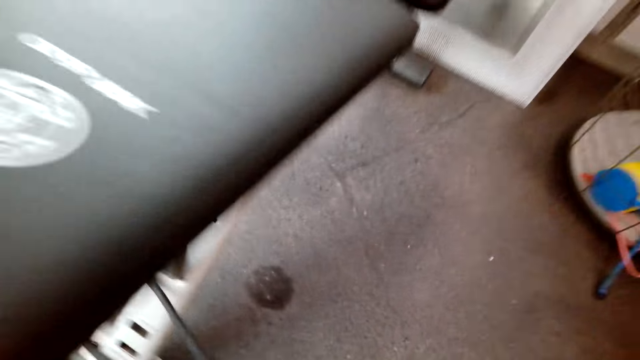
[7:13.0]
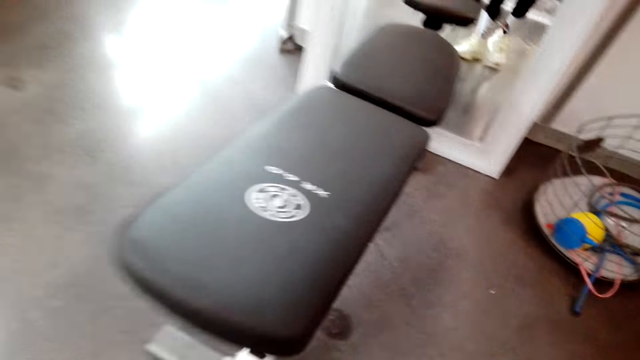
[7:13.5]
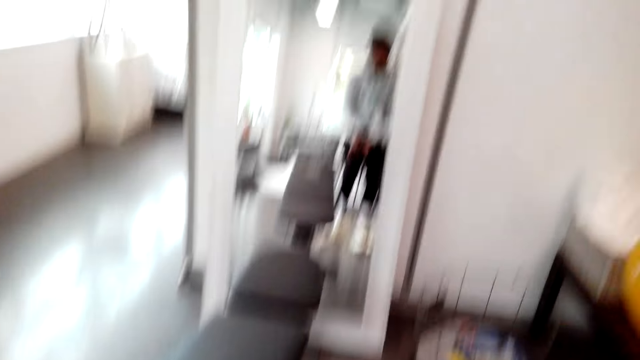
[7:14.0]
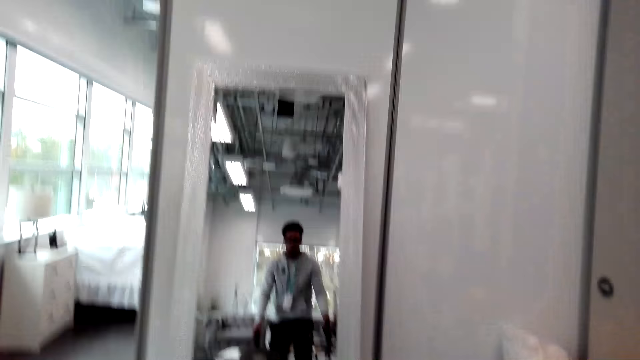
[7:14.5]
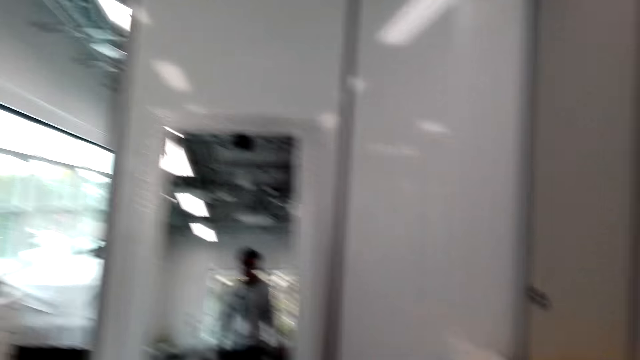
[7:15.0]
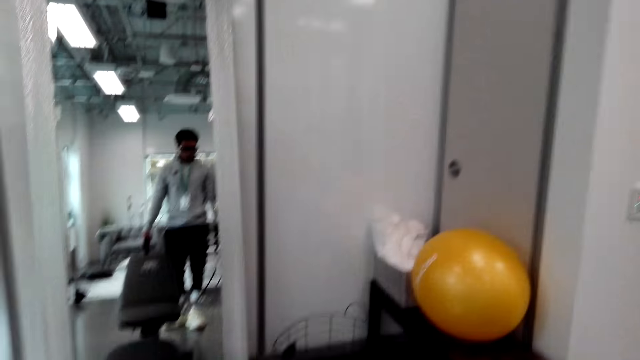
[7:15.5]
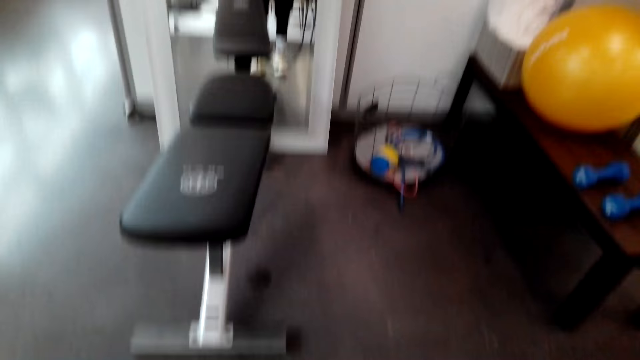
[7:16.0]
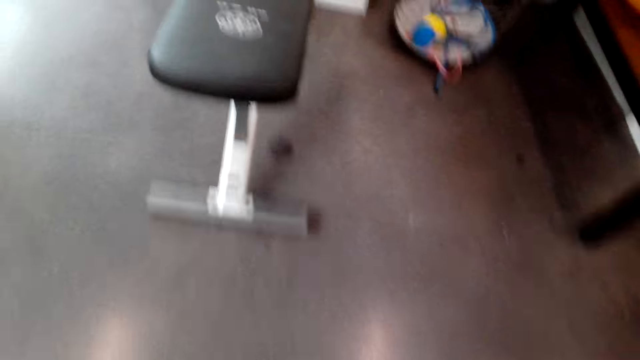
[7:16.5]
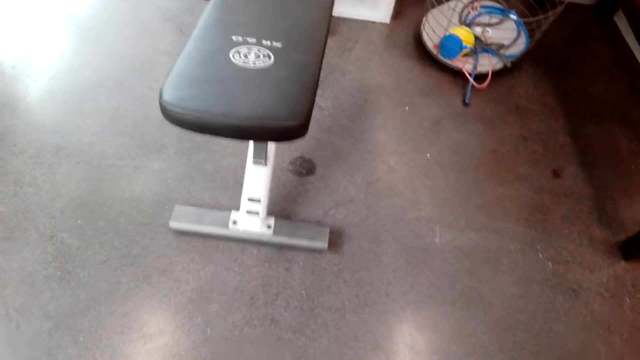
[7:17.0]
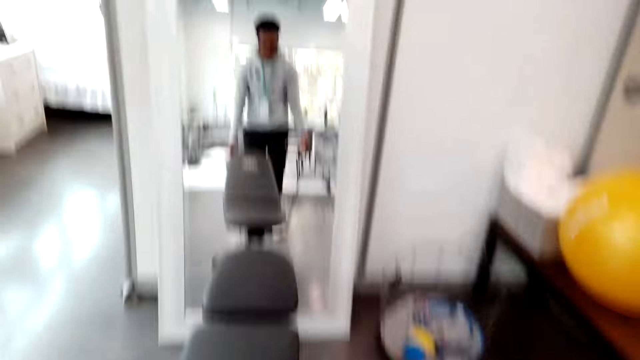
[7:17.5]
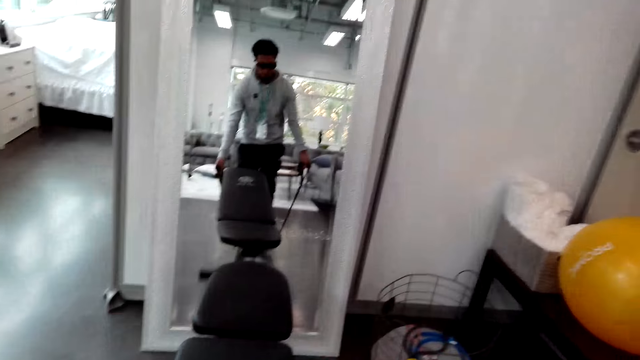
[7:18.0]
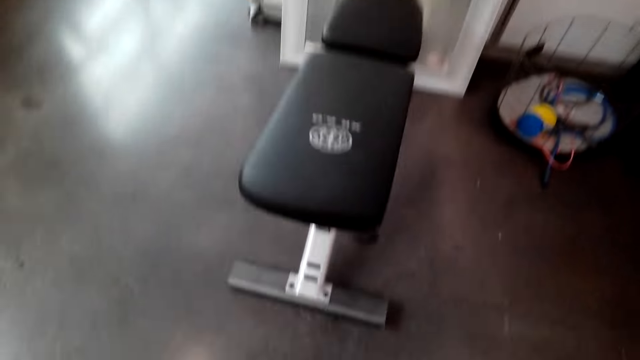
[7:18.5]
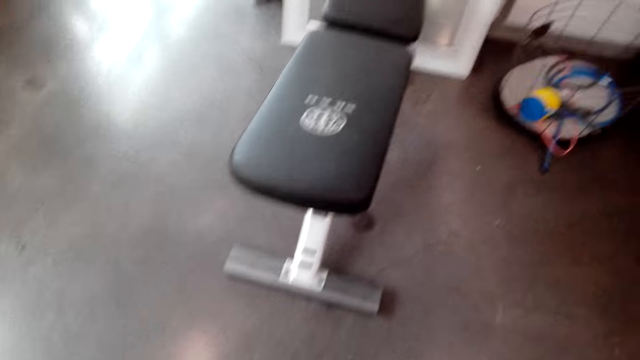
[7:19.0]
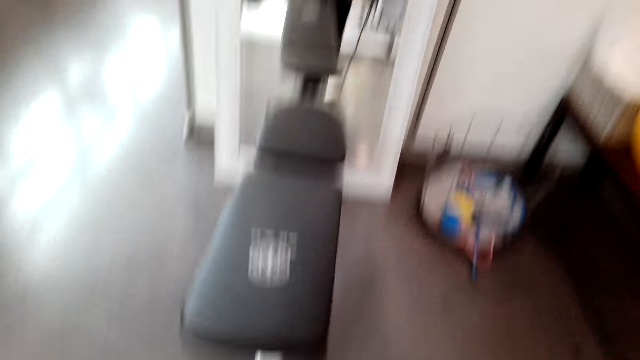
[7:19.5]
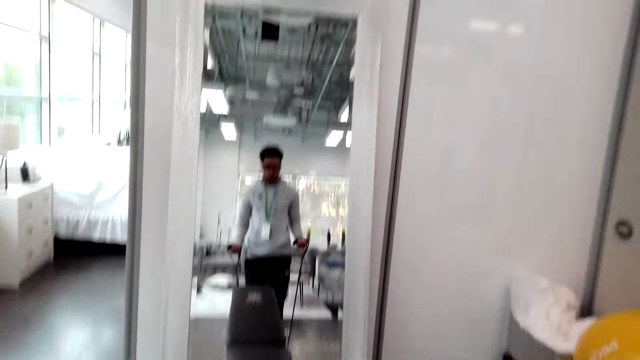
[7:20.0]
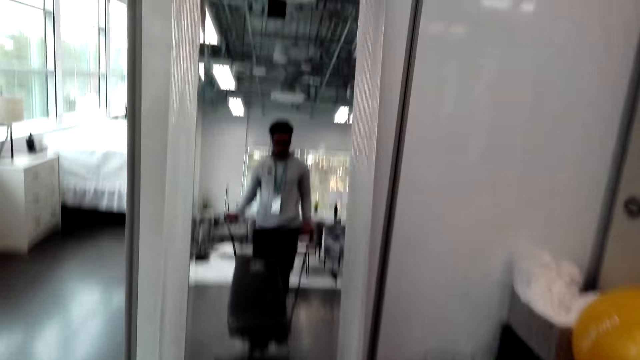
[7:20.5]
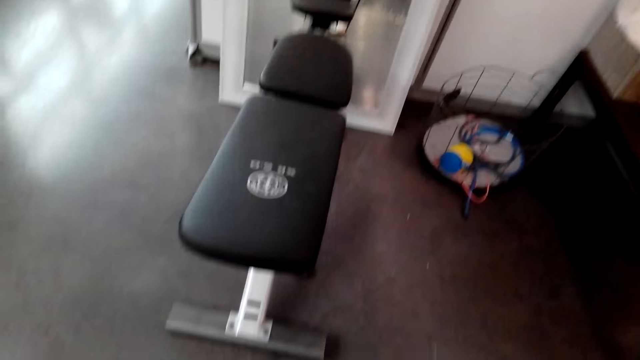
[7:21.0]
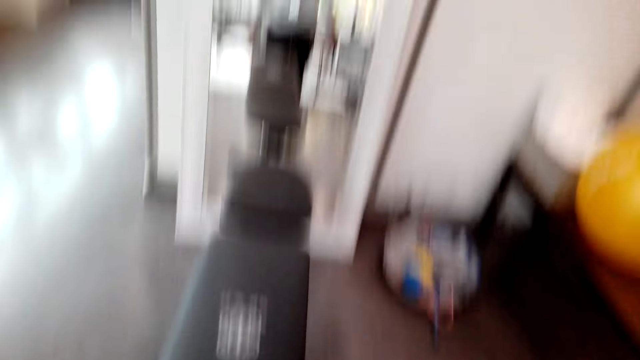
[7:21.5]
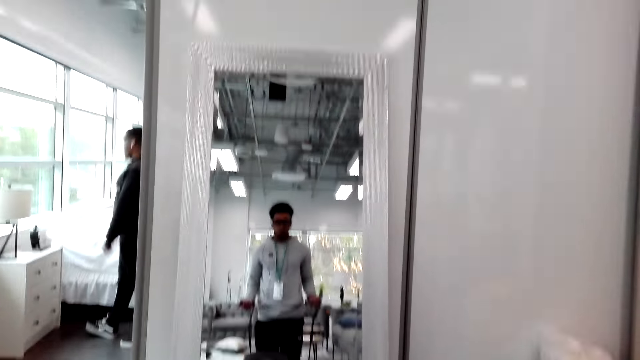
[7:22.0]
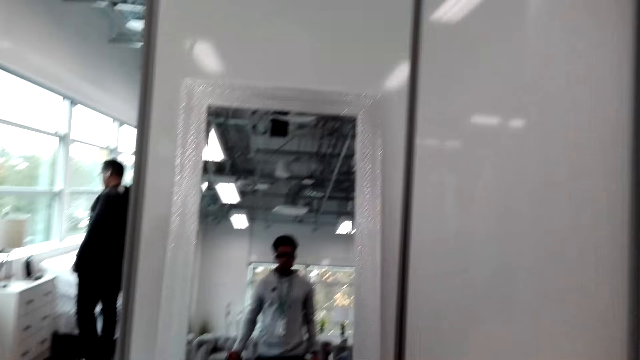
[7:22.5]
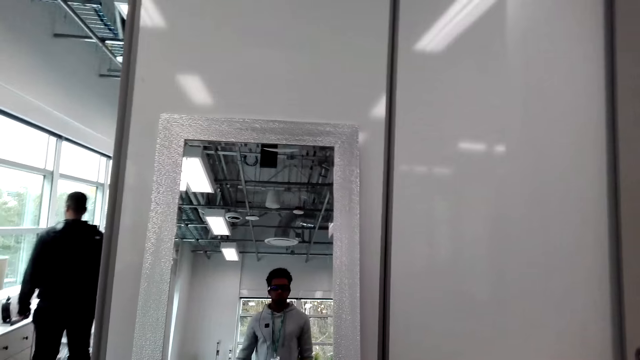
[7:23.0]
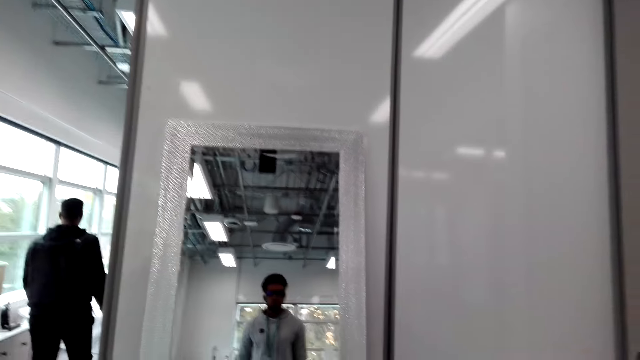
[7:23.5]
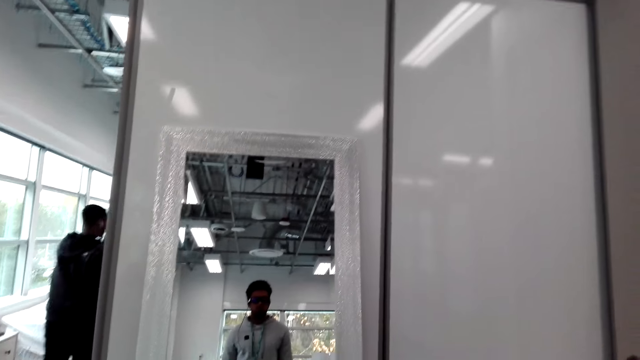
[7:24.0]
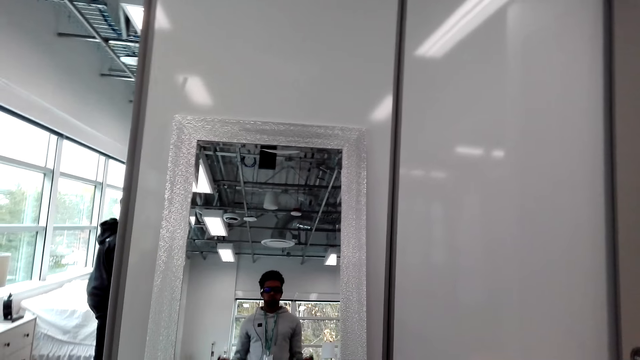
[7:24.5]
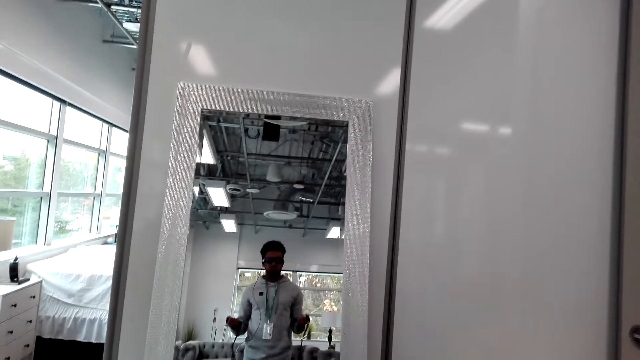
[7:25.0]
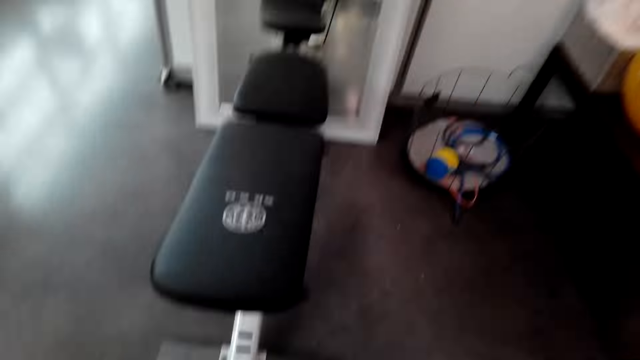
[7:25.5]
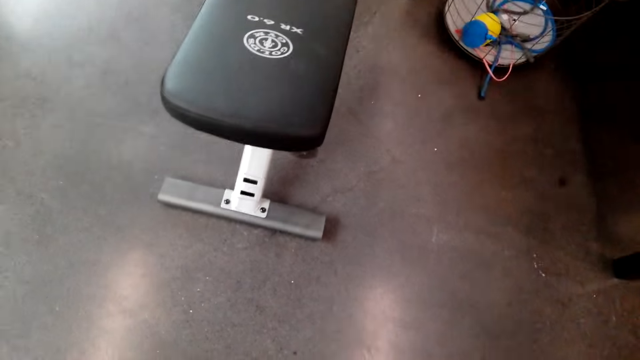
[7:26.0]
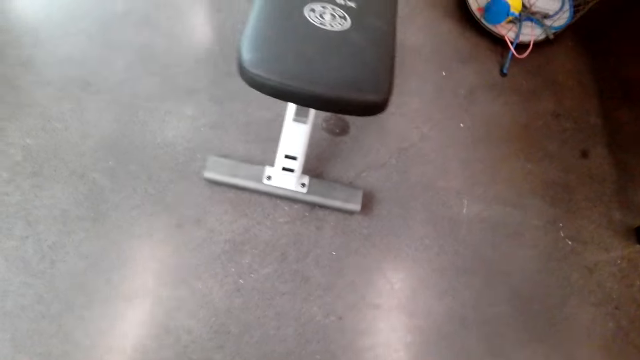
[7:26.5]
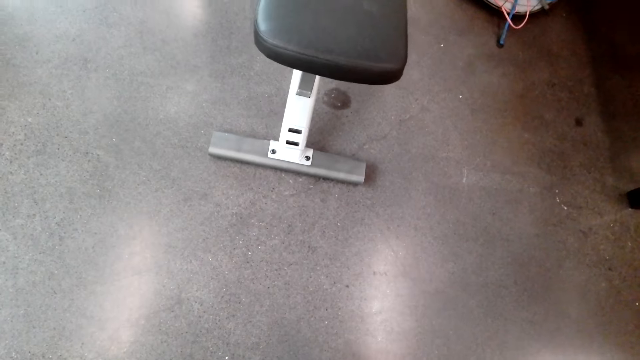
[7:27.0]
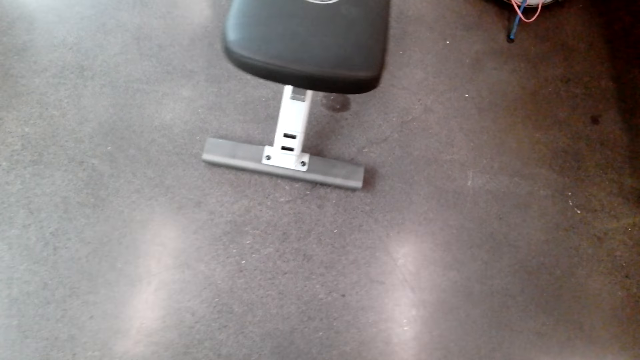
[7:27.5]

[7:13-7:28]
The camera wearer picks up the rope. They look at the training bench. They make a step. They look at the mirror. They look at the training bench. They look at the mirror. They look at the training bench. They pull the rope. They expand a spring expander. They look at the training bench. They look at the mirror. They walk around. They look at the mirror. They pull the rope. They look at the training bench.

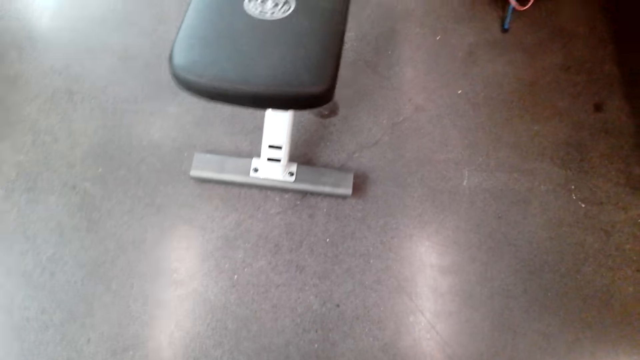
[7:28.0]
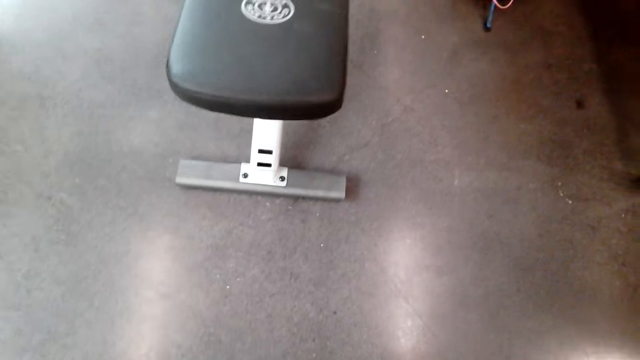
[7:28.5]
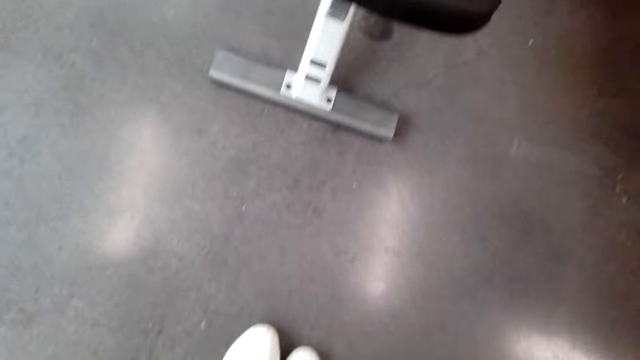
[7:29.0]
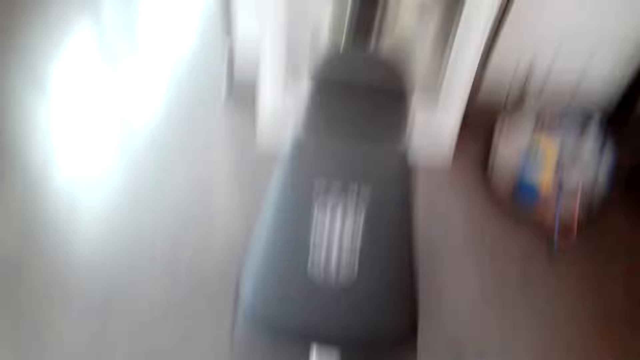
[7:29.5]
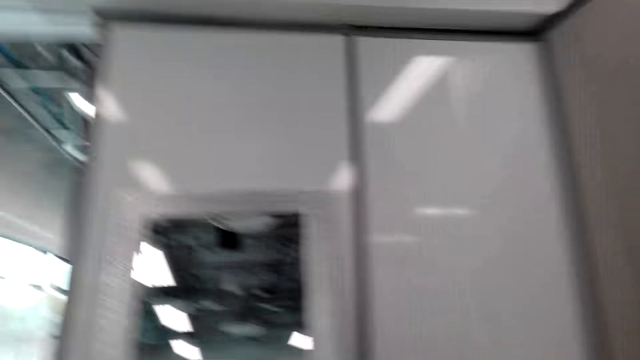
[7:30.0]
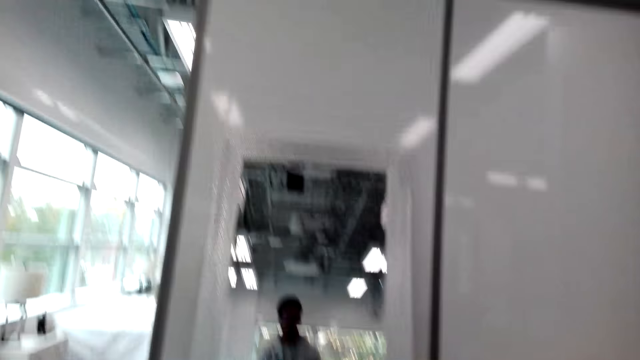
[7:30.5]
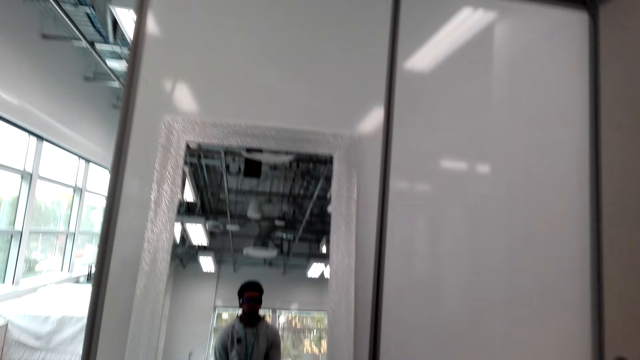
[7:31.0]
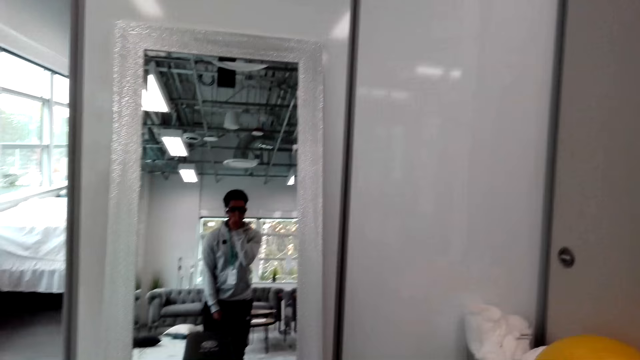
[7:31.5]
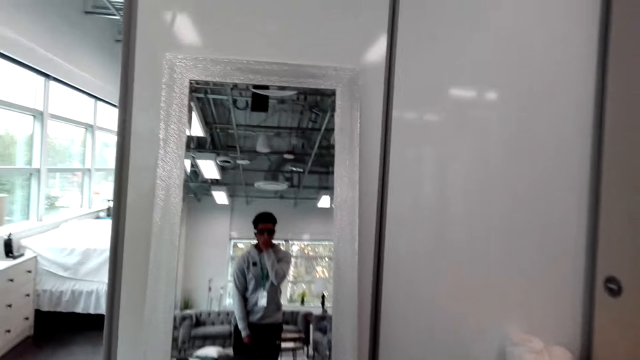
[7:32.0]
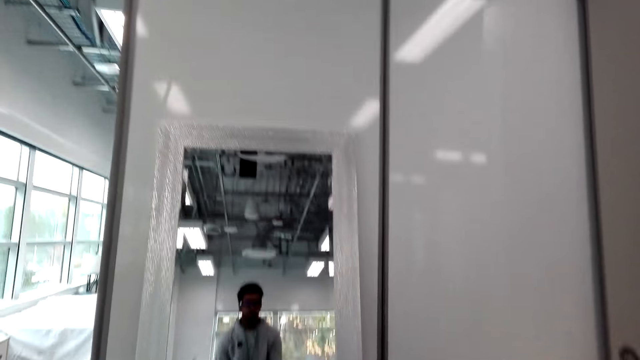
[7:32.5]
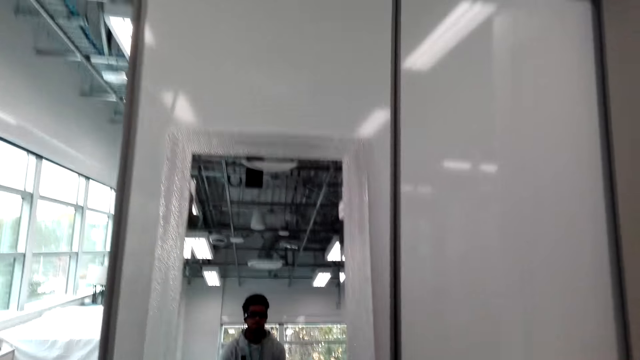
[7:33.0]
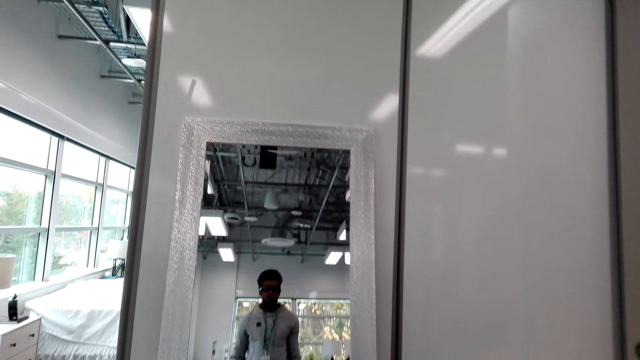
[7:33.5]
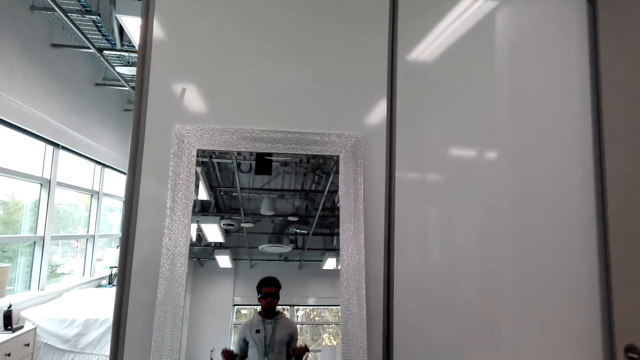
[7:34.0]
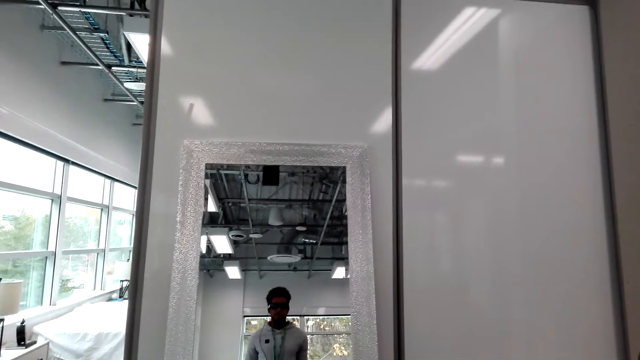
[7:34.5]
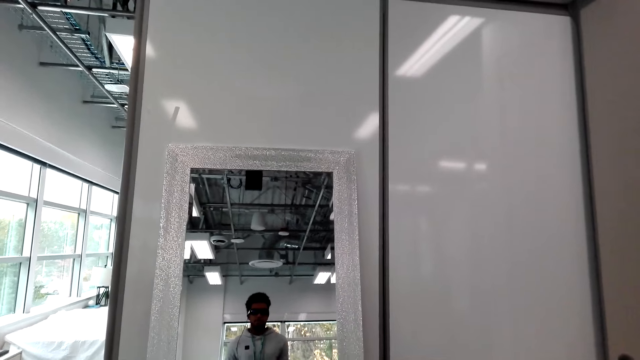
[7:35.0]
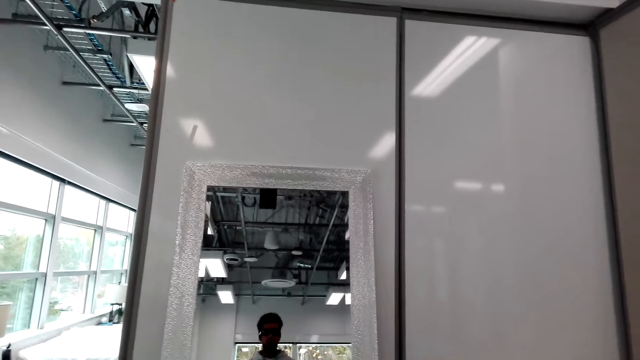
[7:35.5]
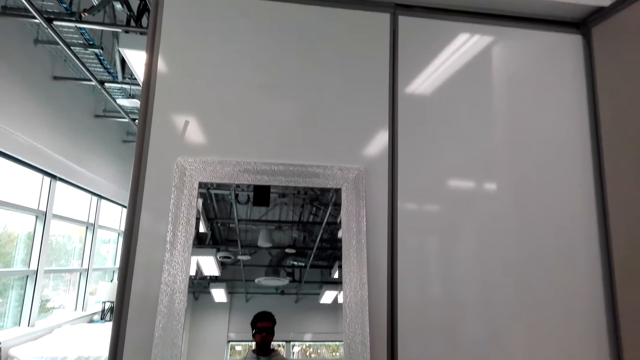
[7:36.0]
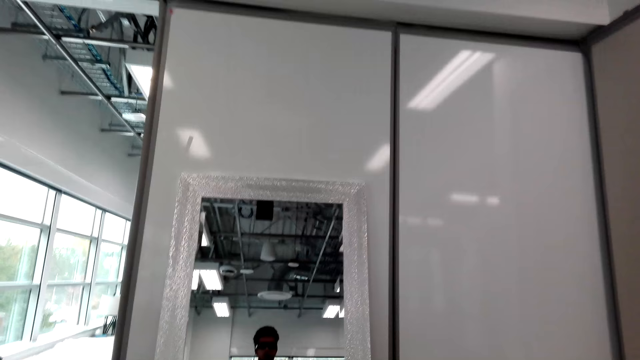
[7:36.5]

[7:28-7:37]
The camera wearer makes a step. They look at the training bench. They look at the mirror. They touch the nose. They look at the mirror. They pull the rope.
